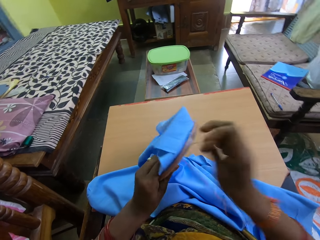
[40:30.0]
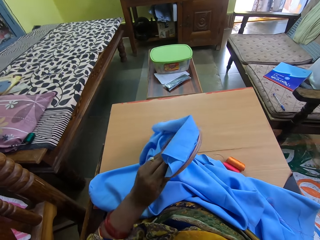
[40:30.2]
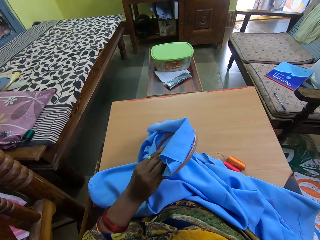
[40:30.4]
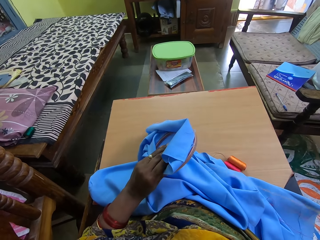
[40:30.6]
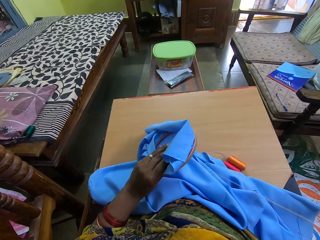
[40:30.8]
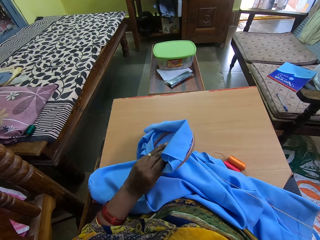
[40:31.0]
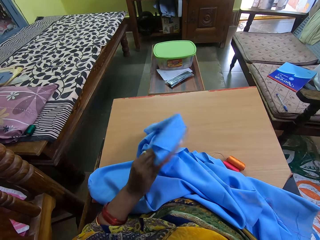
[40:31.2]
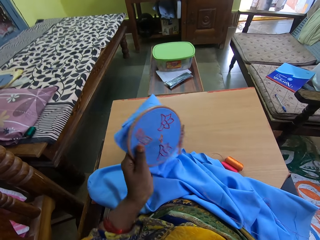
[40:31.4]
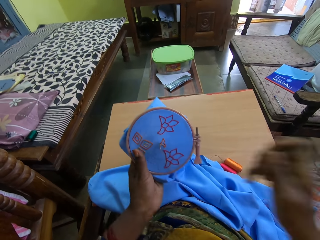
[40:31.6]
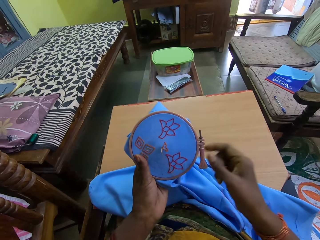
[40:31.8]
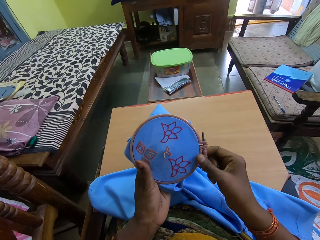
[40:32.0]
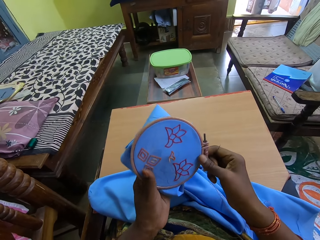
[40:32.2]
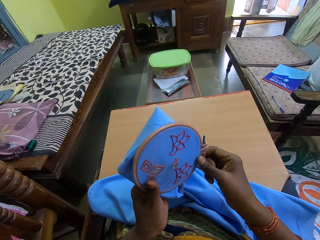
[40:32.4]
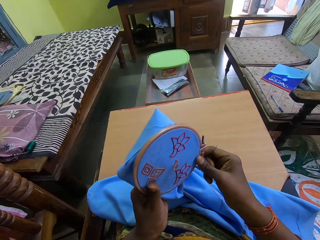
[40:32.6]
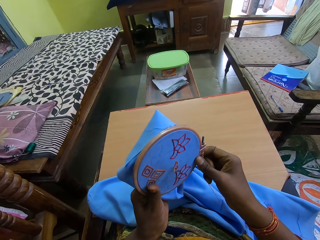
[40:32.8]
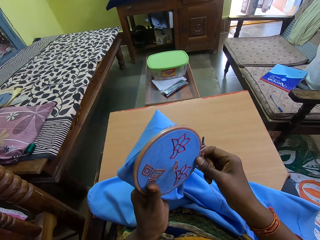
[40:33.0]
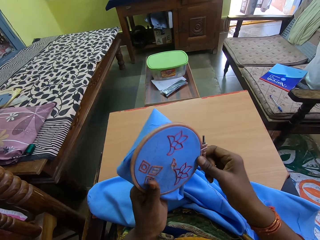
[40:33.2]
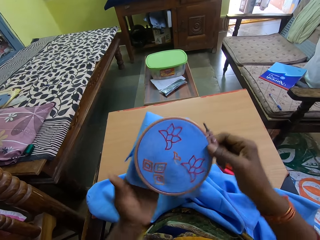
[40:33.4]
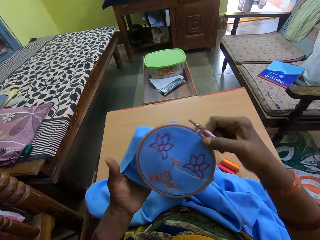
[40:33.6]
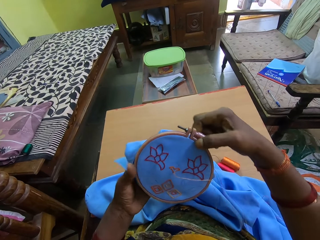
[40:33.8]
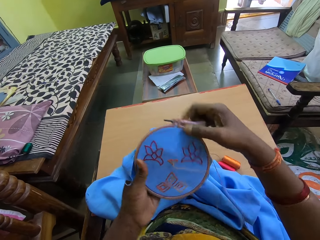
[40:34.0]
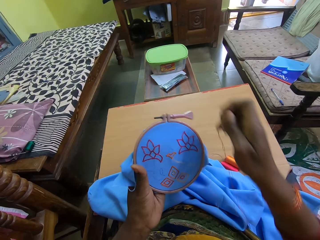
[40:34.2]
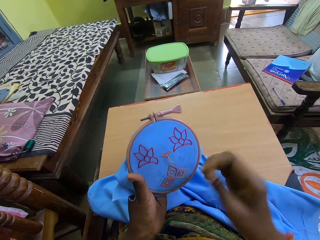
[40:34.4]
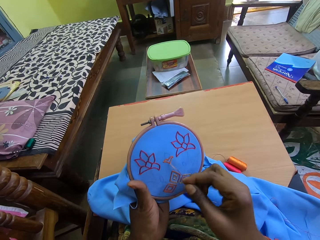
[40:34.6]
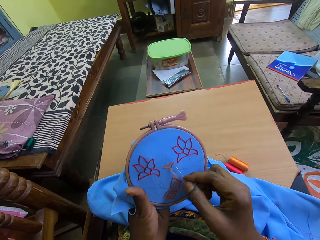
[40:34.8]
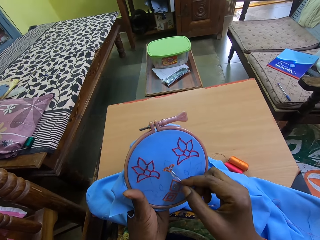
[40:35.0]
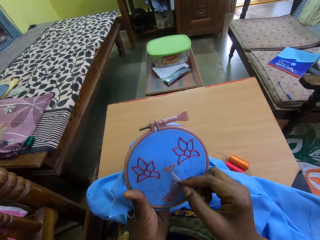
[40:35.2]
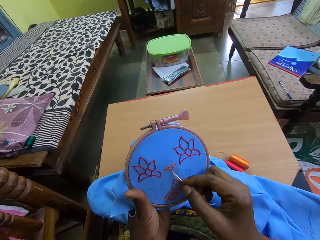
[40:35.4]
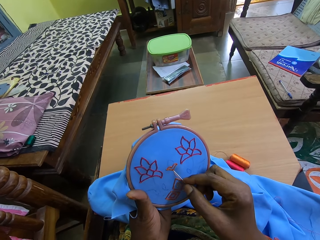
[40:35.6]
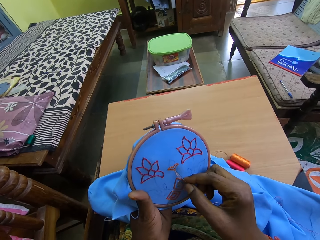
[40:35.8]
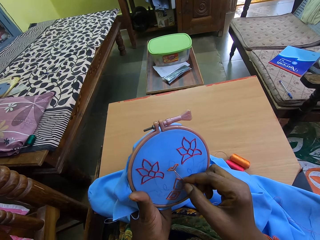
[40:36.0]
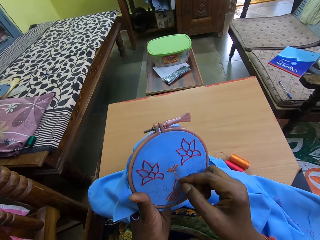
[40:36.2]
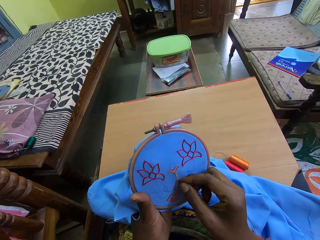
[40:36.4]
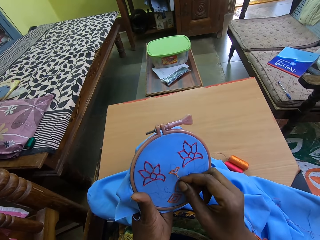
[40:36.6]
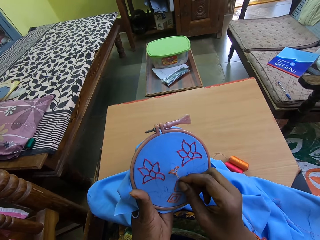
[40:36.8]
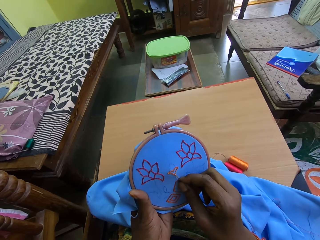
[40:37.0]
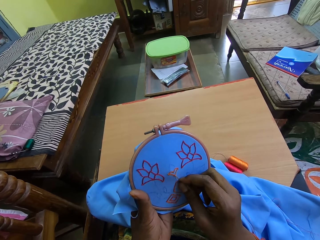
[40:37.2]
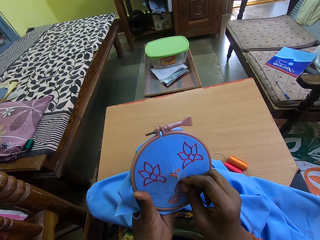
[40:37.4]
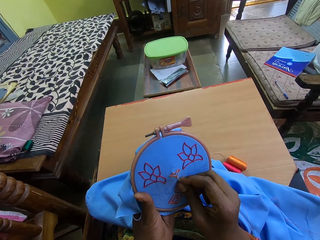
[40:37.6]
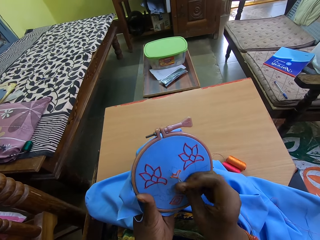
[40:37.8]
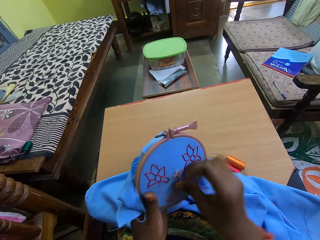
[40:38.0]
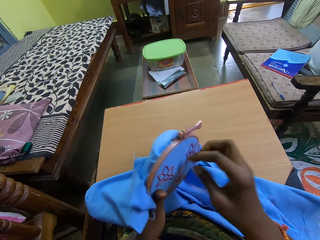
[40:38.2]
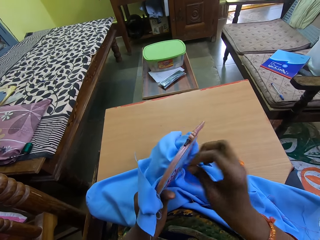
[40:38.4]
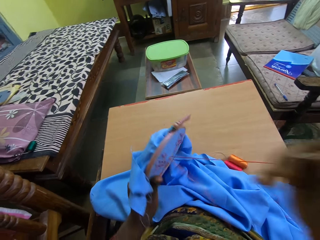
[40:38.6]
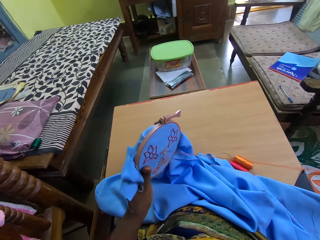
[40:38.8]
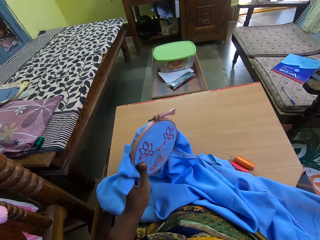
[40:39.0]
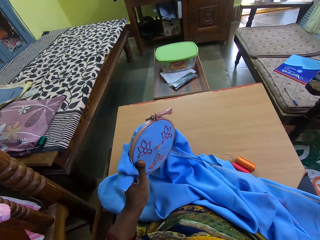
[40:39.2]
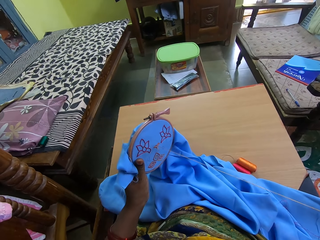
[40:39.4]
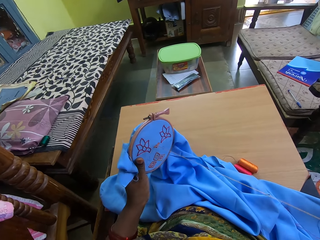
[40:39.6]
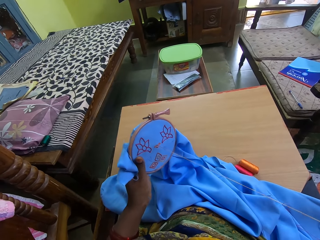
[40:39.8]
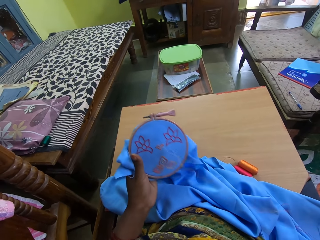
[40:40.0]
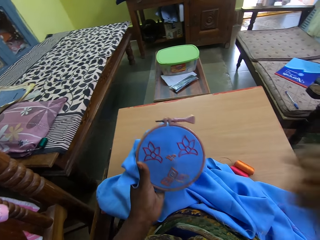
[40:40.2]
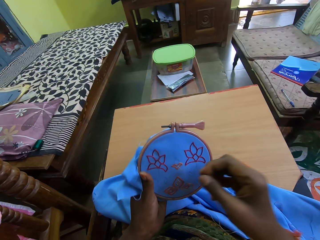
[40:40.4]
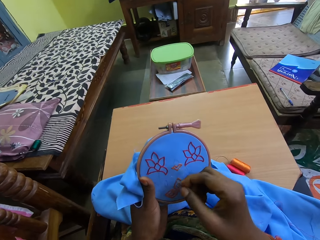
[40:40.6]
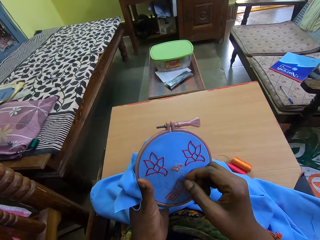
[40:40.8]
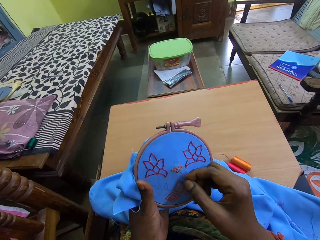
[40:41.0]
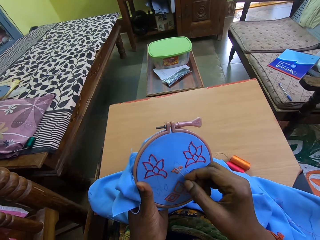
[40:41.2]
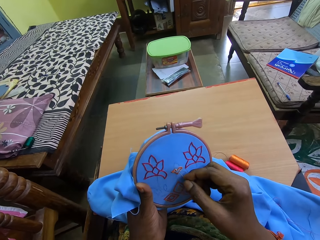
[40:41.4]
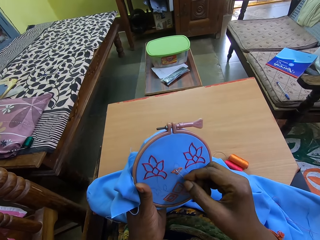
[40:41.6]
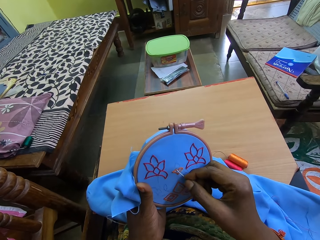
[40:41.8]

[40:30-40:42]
The camera wearer holds the embroidery hoop with both hands. She adjusts the embroidery hoop in her hands. She embroiders a pattern on the fabric in the embroidery hoop in her left hand with the needle and thread in her right hand.

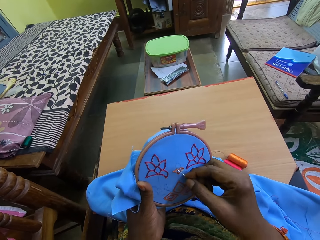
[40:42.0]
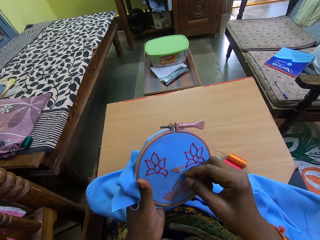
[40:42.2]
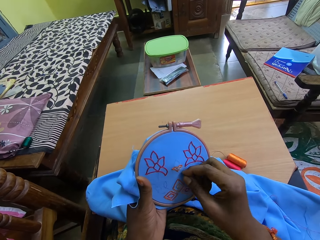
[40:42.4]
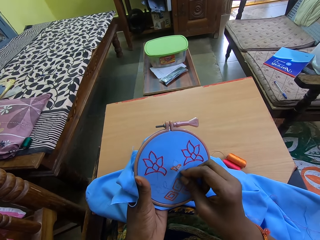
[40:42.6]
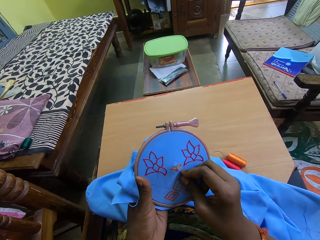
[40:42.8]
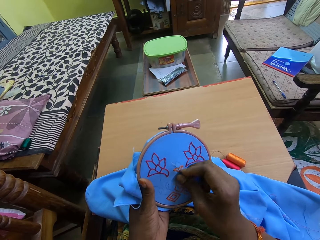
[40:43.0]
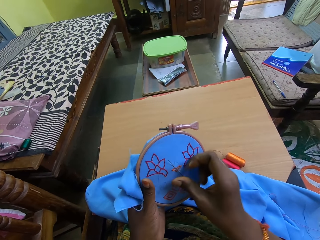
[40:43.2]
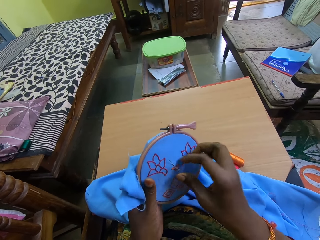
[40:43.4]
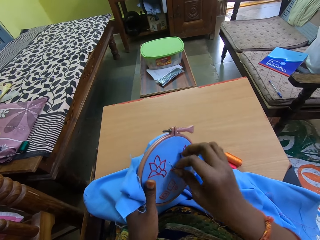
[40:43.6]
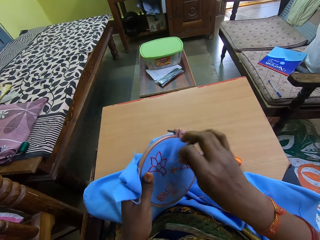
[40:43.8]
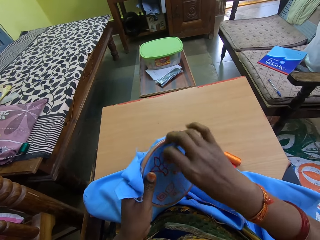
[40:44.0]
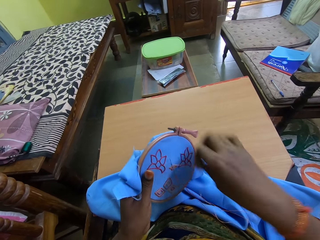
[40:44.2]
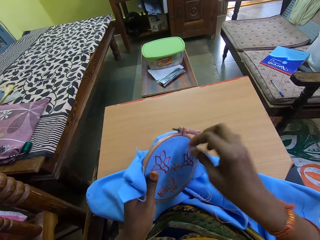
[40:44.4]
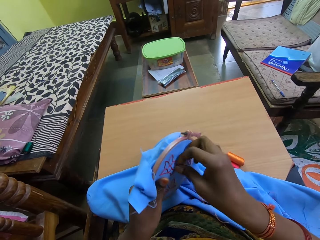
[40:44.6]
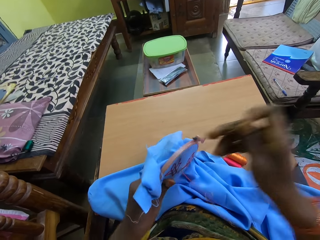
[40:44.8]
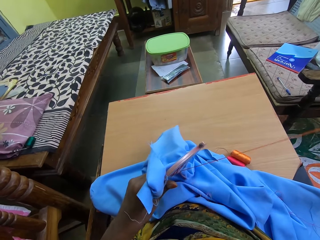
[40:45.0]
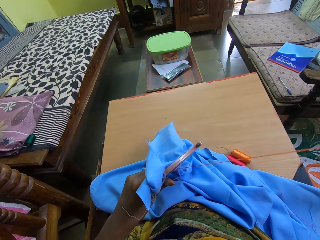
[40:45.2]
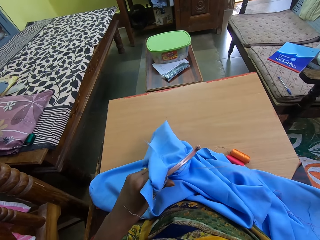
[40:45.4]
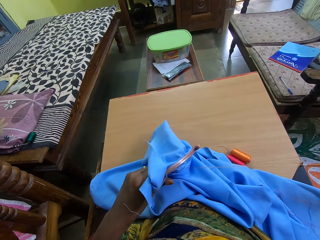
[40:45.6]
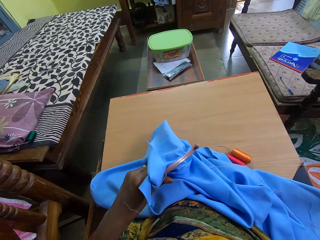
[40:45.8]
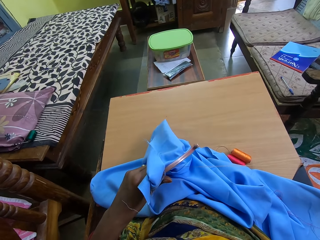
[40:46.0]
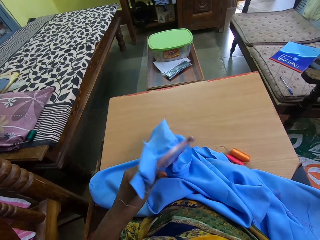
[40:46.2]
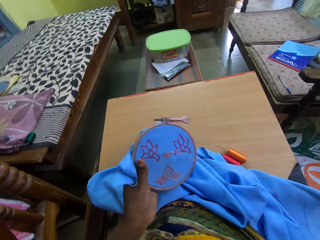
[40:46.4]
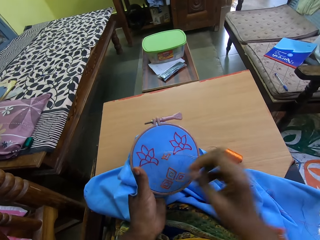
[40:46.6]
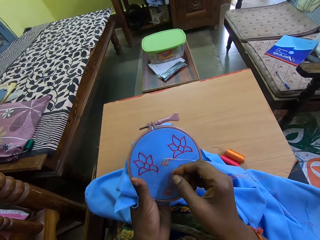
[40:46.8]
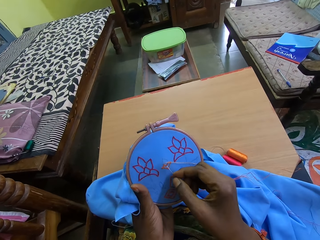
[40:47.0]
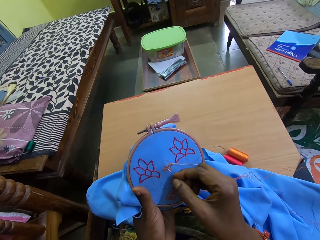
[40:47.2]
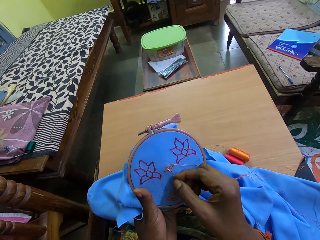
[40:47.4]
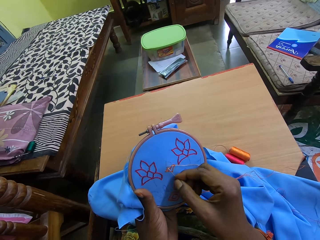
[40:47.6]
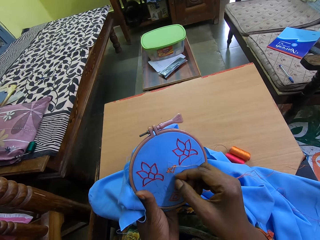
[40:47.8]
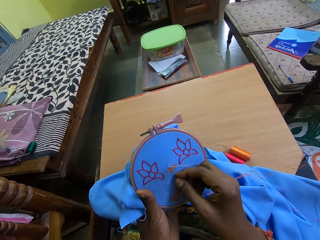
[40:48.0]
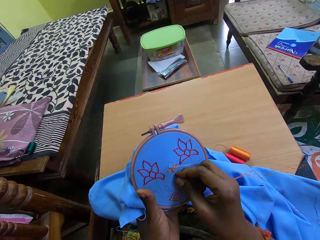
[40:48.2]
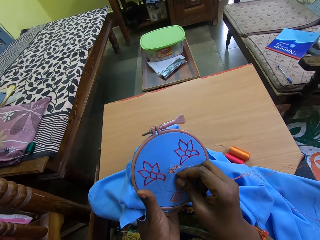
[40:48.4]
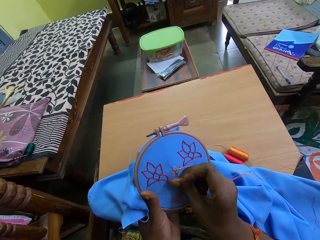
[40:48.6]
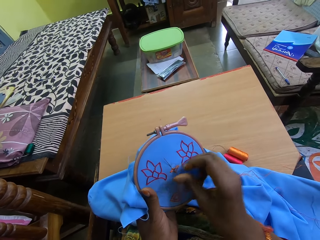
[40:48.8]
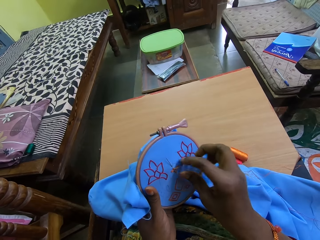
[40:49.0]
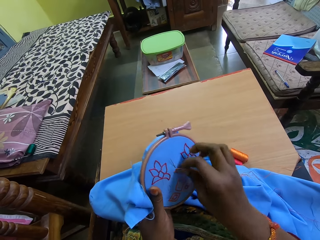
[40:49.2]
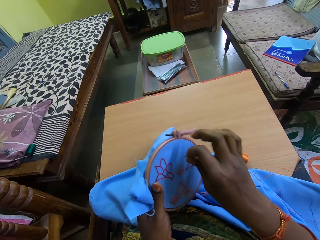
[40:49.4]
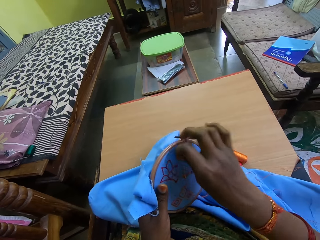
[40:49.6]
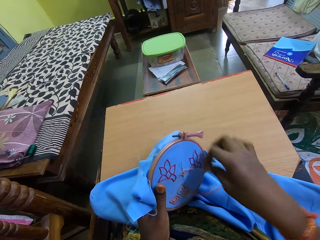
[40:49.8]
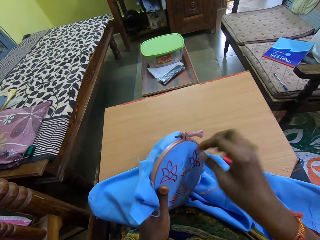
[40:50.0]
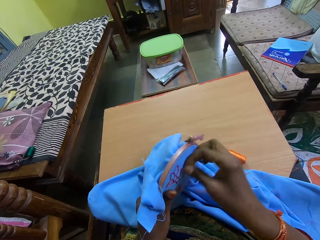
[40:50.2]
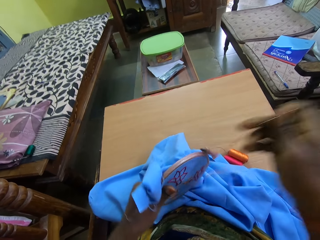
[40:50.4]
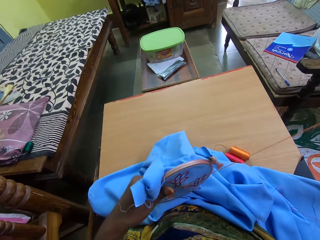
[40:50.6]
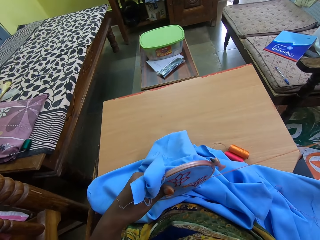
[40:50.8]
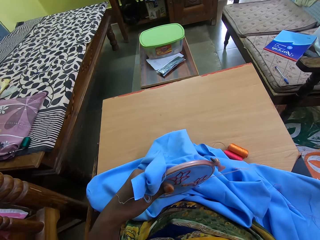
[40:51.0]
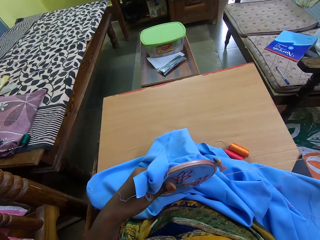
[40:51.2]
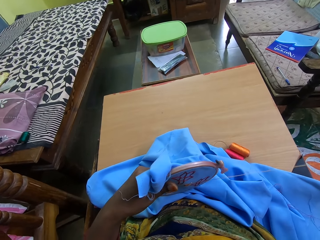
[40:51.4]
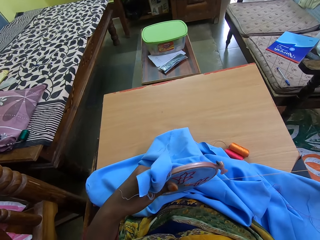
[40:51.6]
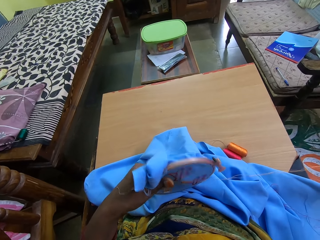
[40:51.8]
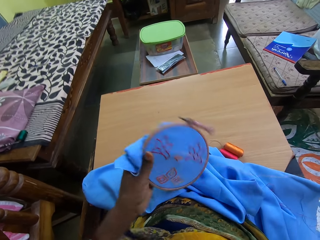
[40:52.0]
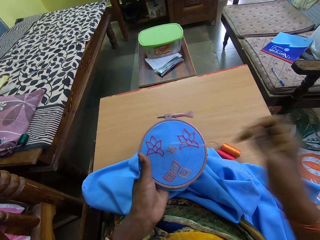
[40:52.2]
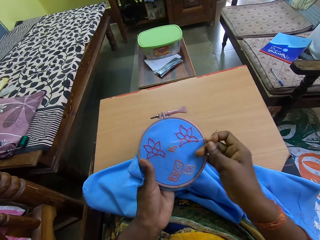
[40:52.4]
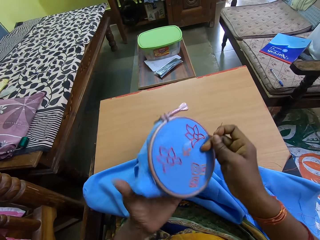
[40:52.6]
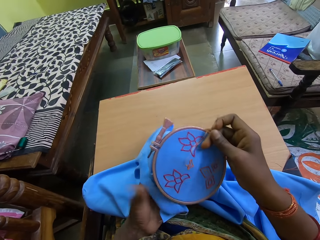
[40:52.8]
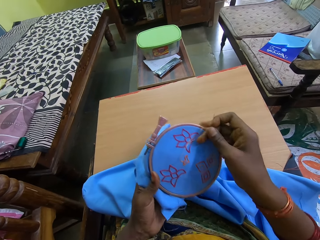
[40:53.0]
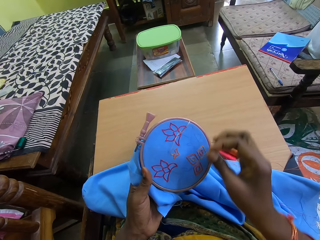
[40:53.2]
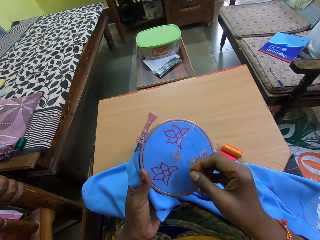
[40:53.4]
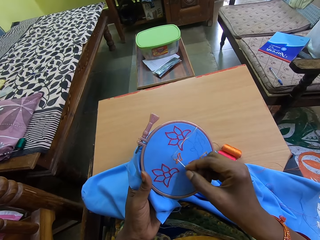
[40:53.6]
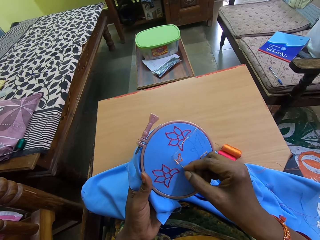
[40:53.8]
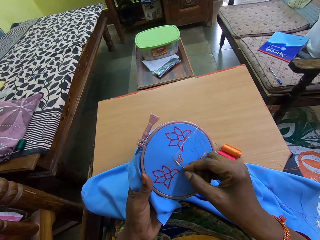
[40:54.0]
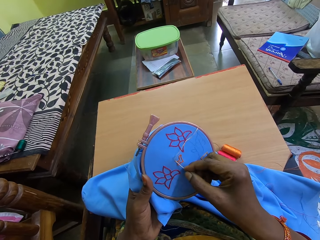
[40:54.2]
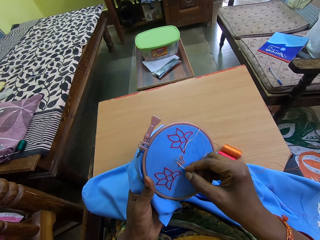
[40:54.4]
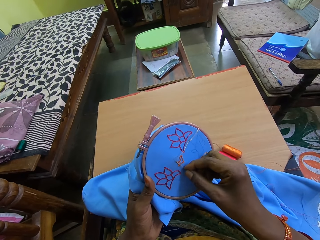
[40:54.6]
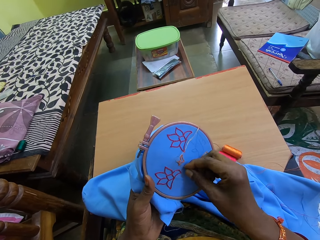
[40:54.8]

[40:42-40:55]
The camera wearer rotates the fabric. They sew the fabric with the needle.
